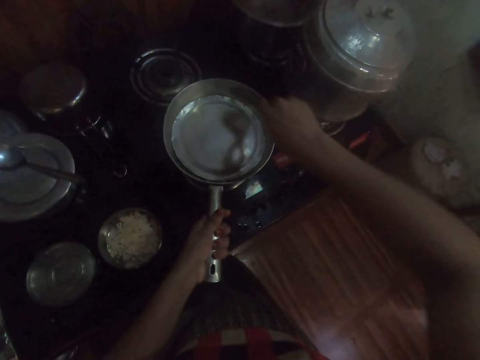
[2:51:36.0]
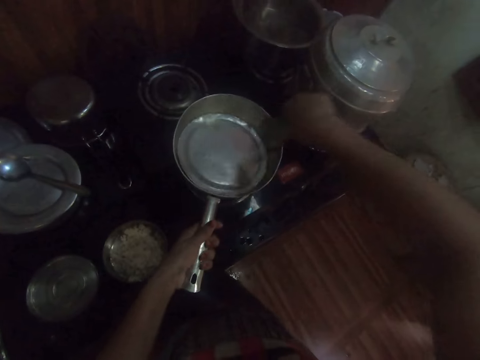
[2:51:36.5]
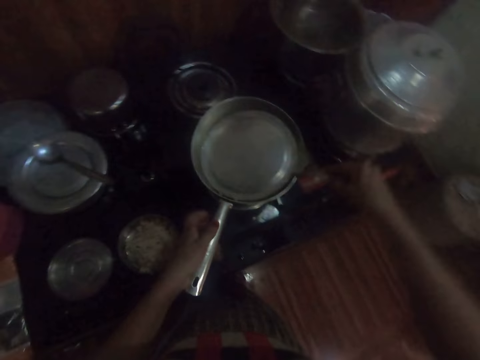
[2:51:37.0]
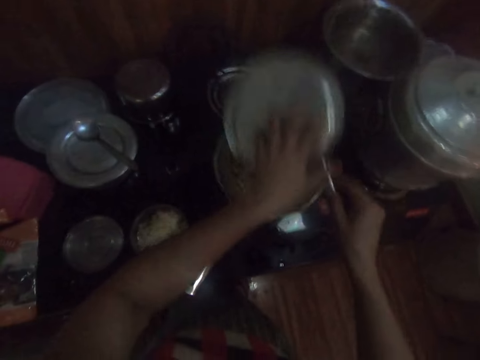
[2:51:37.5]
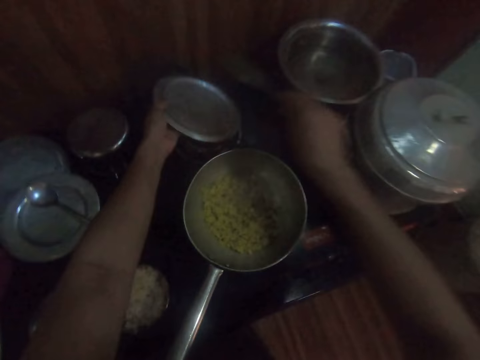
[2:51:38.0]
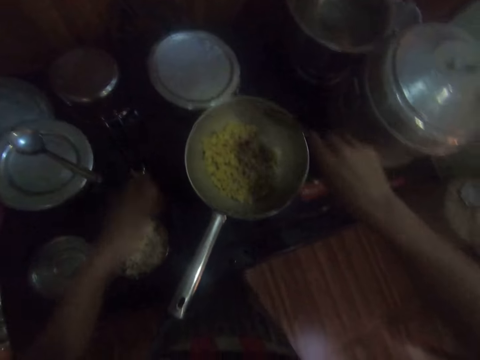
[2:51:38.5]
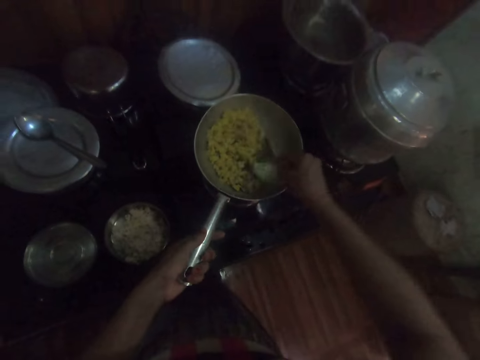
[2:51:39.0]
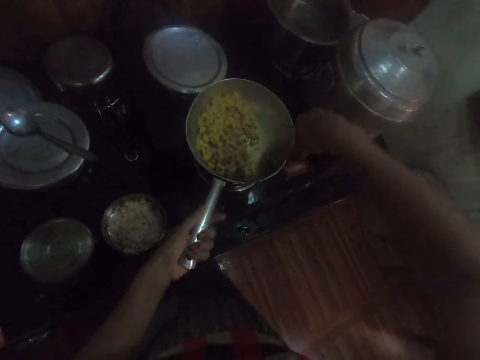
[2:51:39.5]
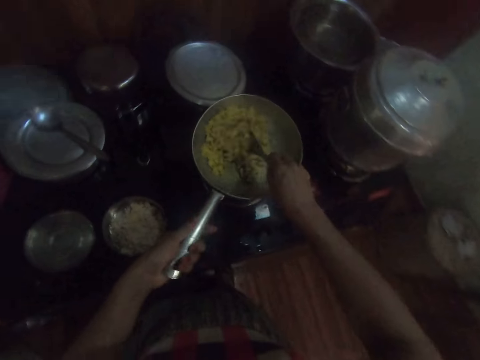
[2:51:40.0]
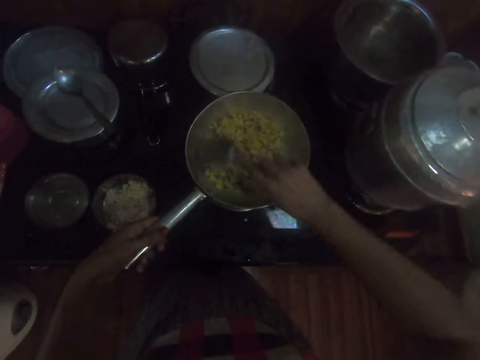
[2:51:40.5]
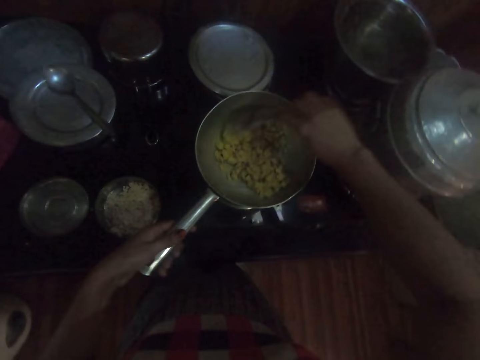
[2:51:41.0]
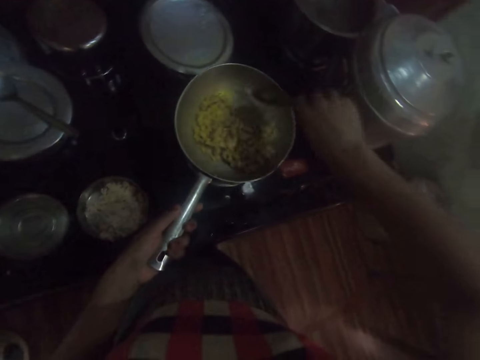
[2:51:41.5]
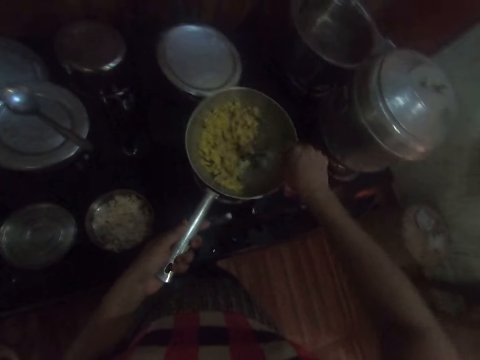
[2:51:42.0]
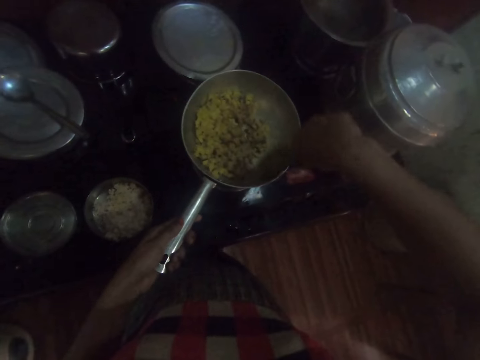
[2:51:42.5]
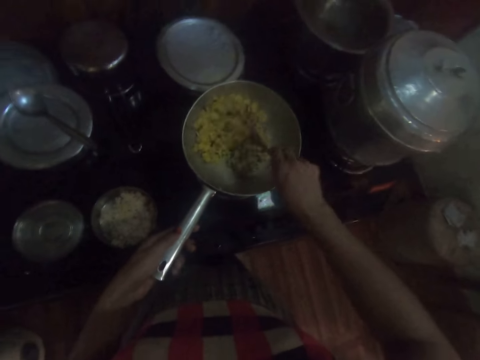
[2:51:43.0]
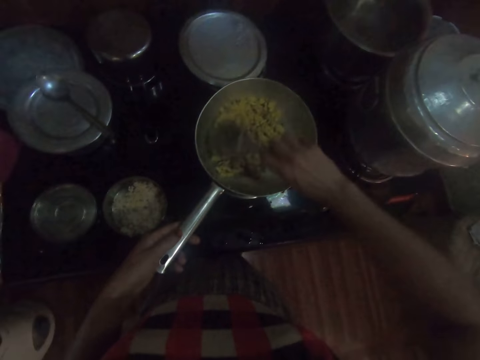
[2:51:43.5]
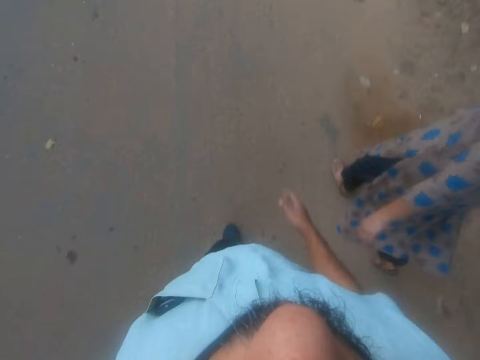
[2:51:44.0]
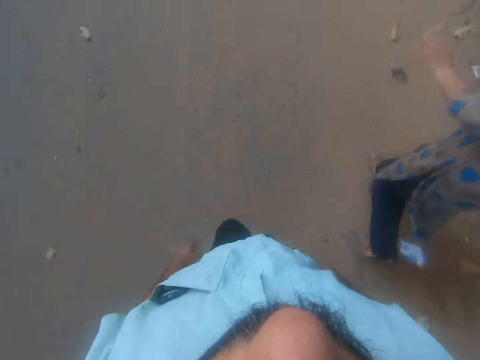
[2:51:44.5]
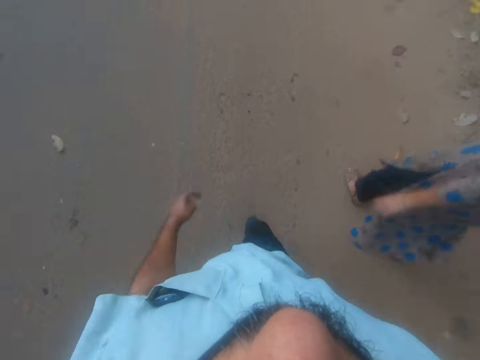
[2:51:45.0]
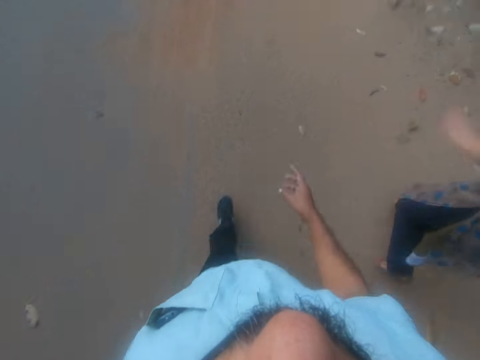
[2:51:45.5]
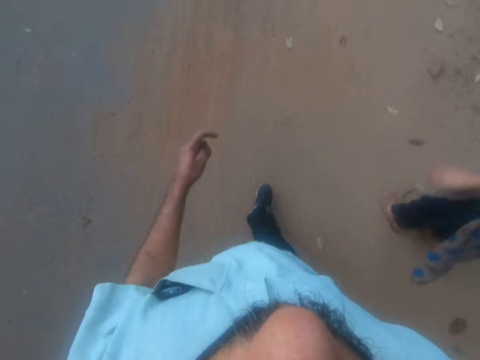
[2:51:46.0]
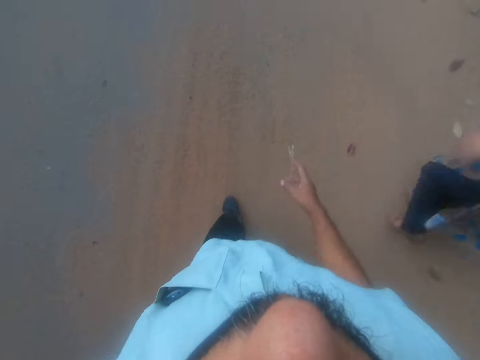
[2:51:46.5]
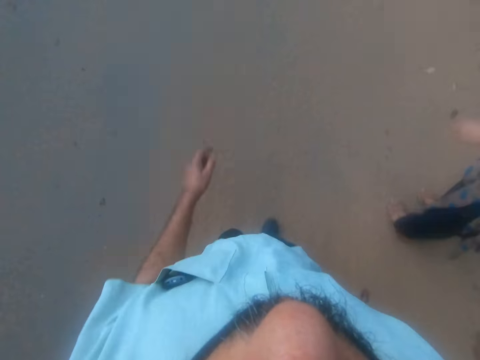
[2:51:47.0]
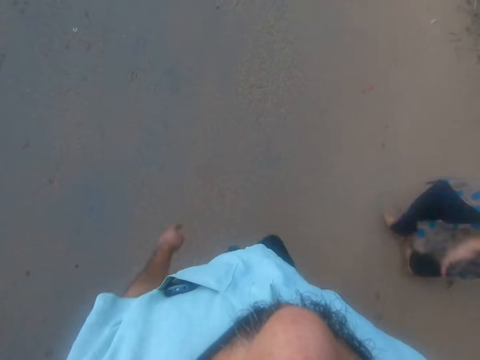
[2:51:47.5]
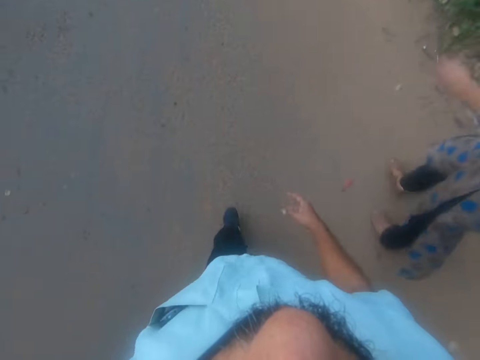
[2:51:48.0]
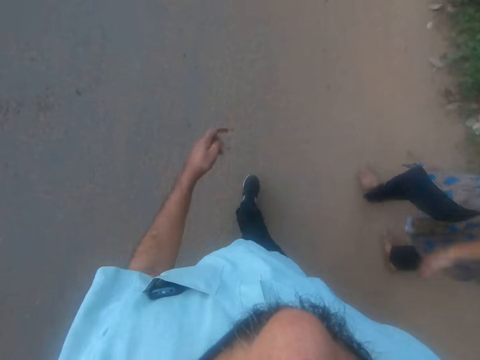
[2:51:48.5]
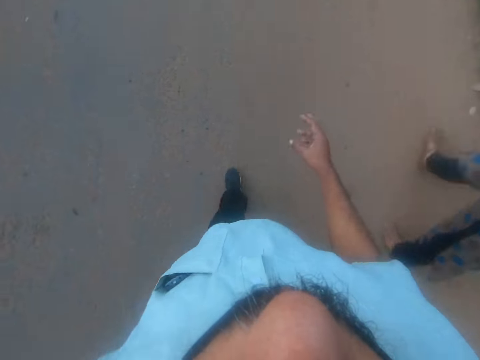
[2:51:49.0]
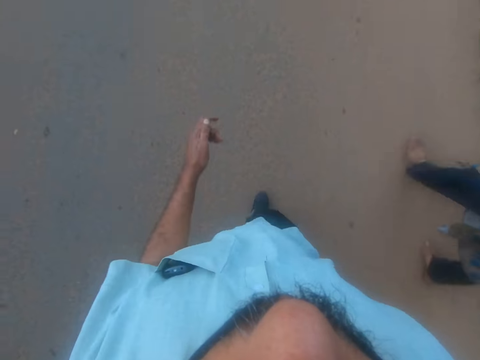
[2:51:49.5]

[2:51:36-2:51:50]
The camera wearer holds a fry pan on a gas stove with her left hand. They remove a lid from the fry pan with the spoon in his right hand. They hold the lid in her left hand. They drop the lid on the gas stove. They stir the food with the spoon in her right hand. They walk on the road. A woman walks on the road.

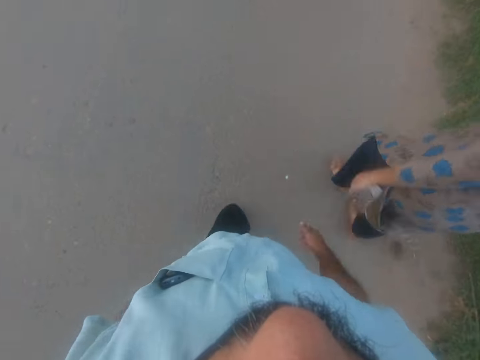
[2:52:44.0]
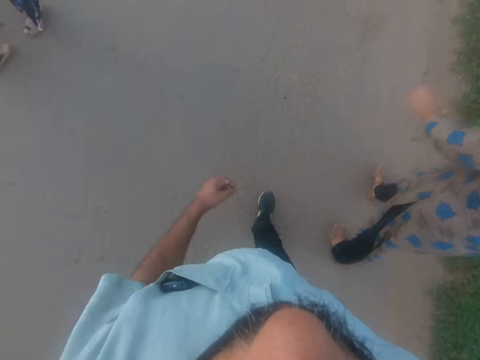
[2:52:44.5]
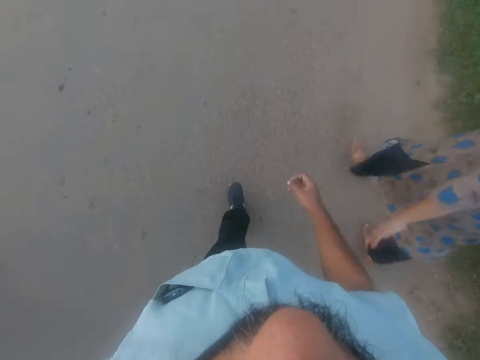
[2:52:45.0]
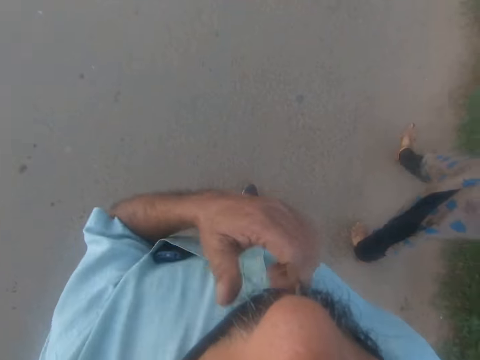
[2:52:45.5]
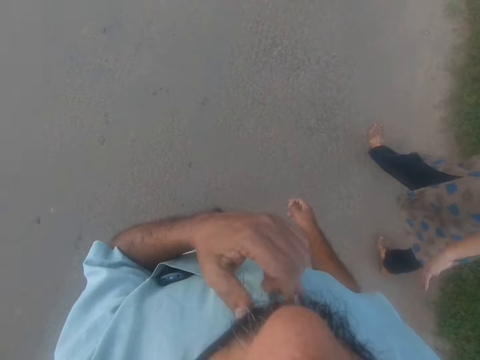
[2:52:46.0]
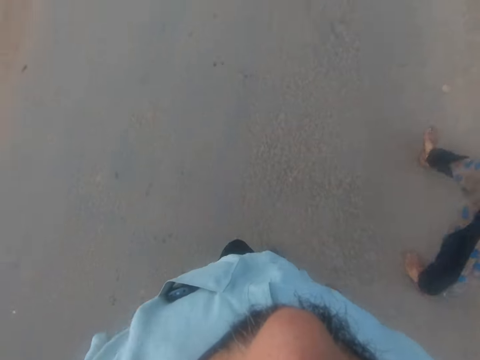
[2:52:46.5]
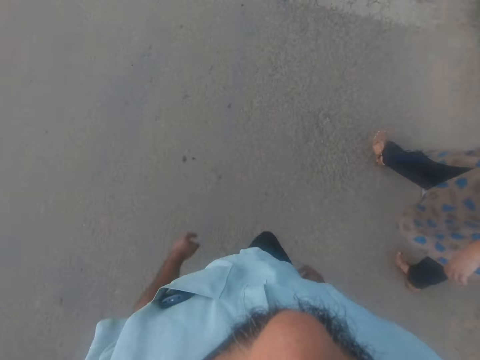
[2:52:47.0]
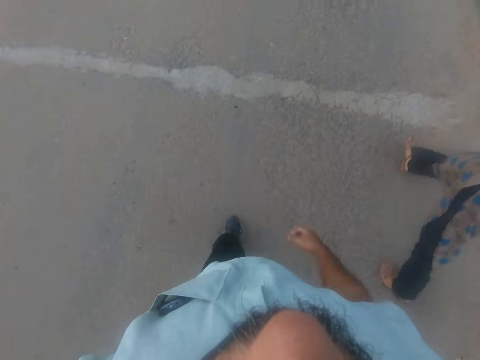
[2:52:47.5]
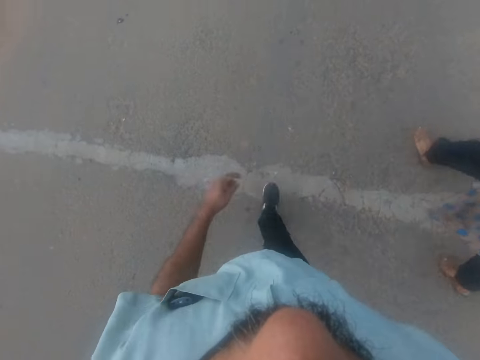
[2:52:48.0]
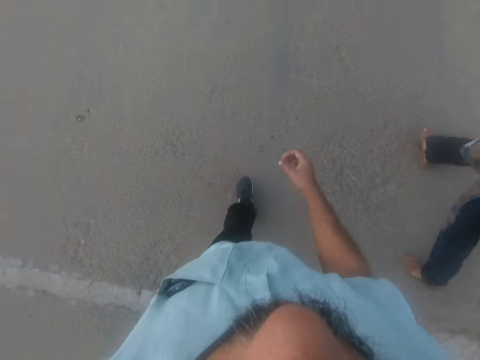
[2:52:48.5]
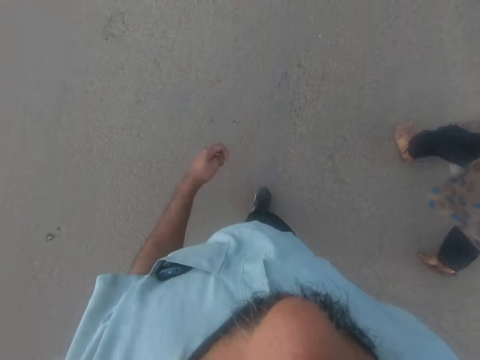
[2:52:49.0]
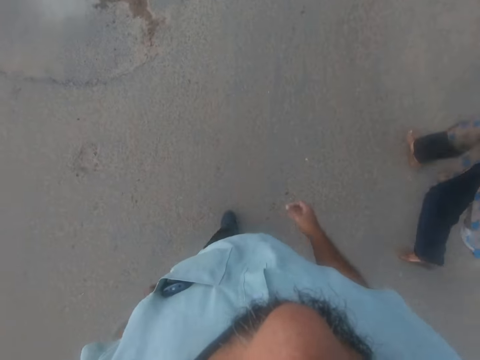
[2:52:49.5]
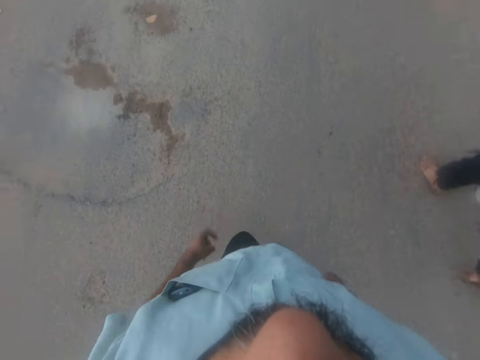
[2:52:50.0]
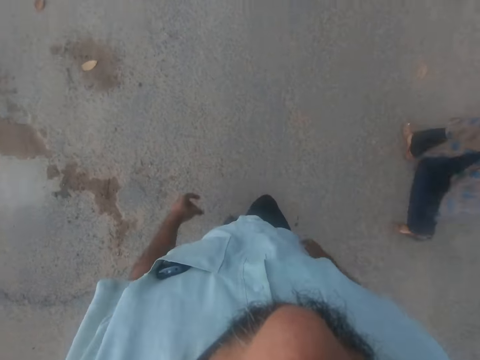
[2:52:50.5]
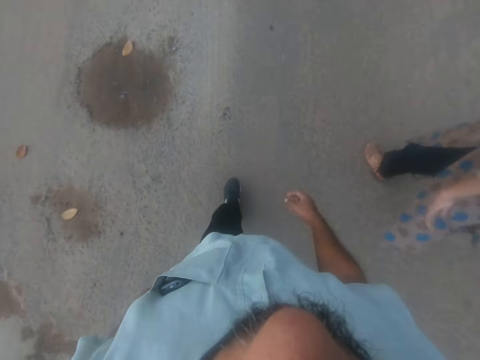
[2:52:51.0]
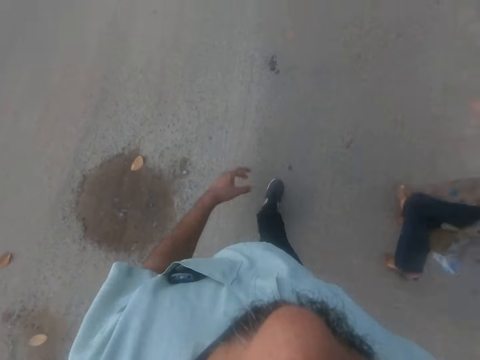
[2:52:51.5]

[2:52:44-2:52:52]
The camera wearer touches his chin with his left hand. He walks on the road with a person.

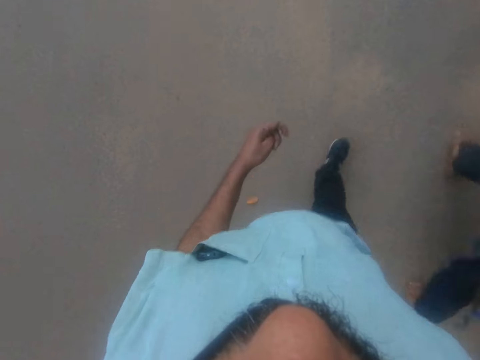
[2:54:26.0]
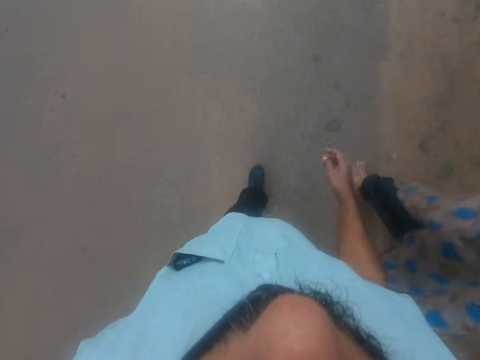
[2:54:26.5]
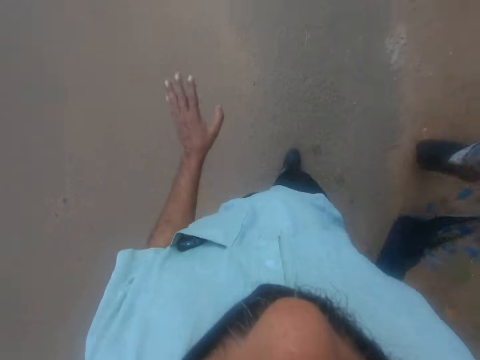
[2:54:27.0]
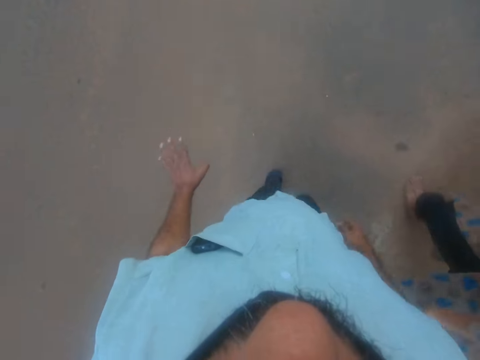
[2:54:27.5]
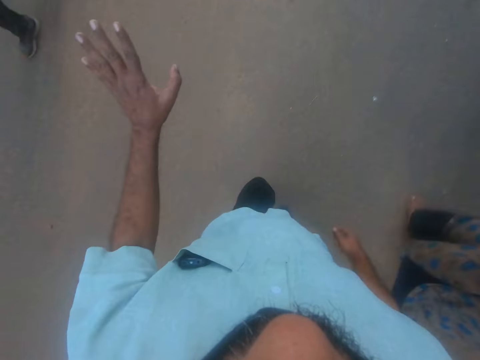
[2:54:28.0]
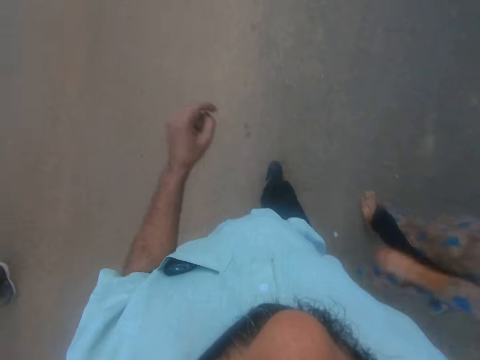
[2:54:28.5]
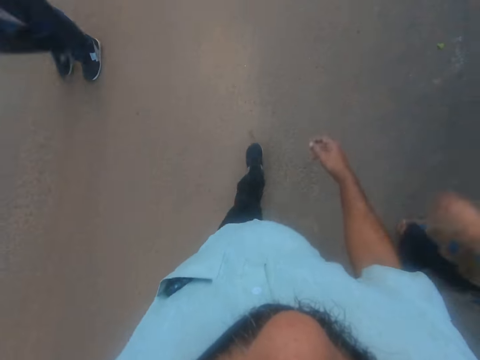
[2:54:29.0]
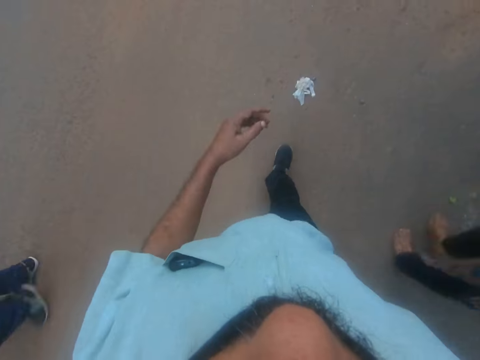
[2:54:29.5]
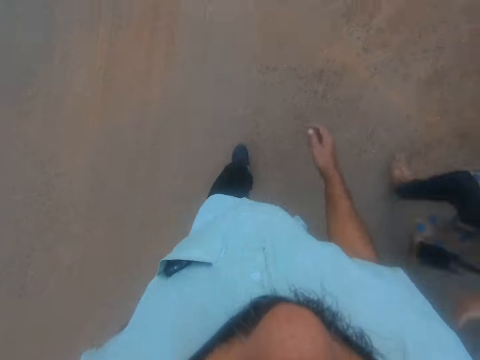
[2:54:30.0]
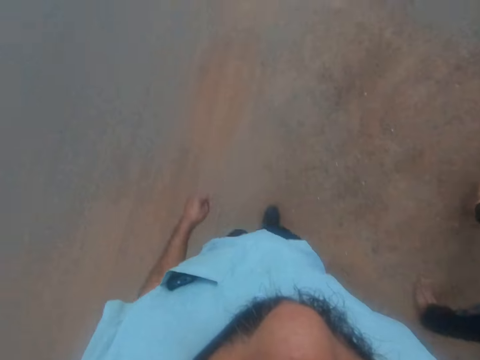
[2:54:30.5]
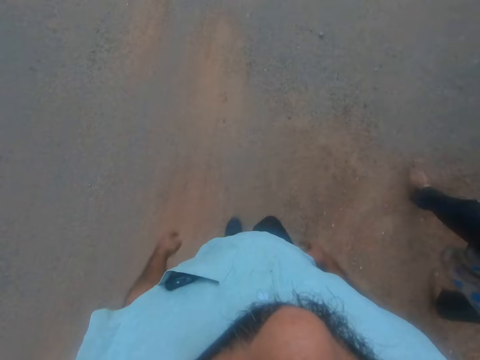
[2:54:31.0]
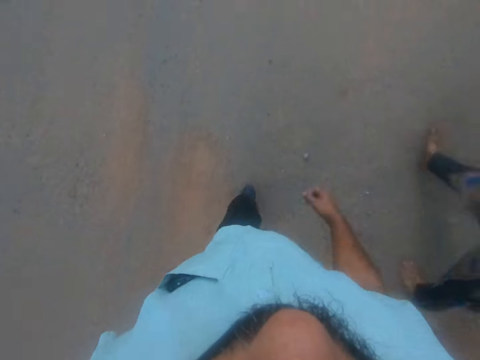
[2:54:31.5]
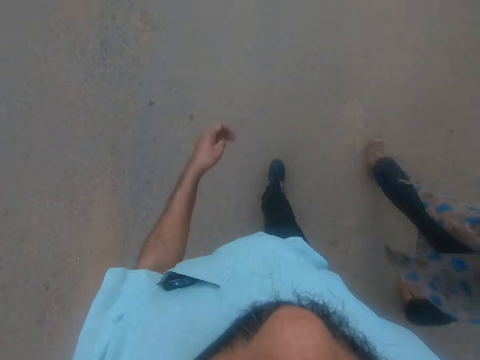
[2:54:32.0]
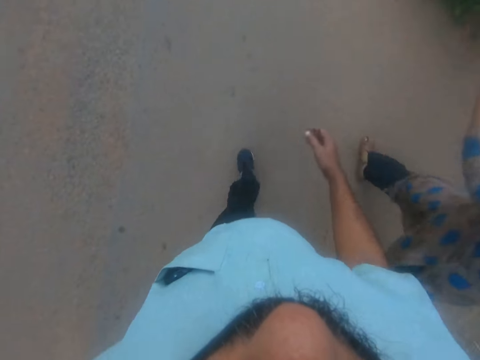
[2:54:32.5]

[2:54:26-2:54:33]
The camera wearer moves his left hand. He walks on the road with a person.
